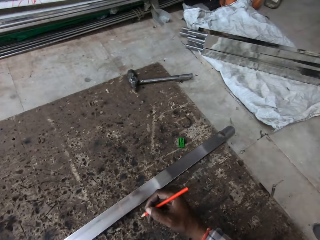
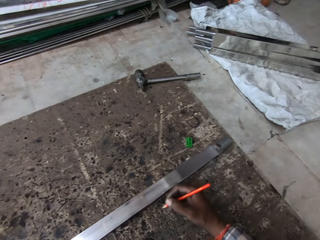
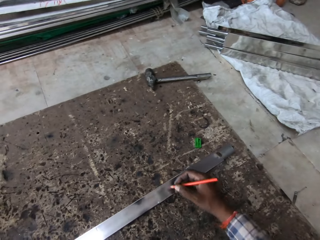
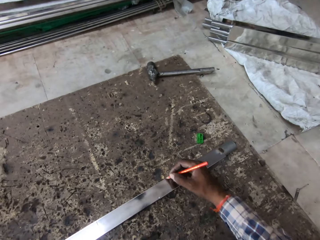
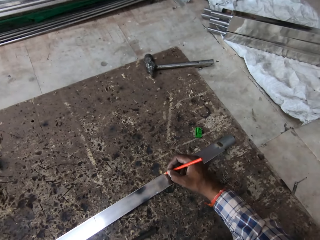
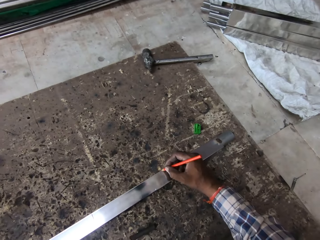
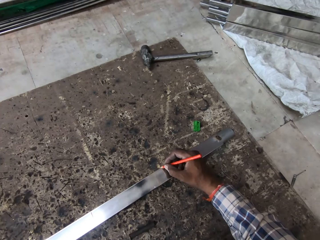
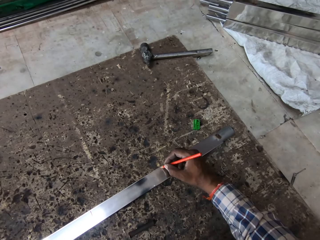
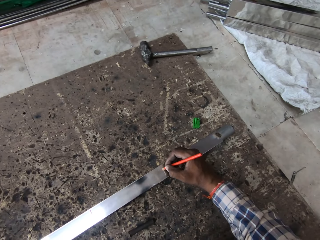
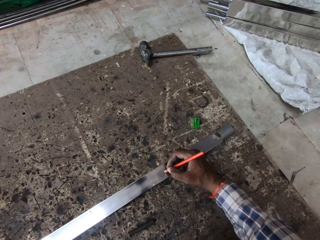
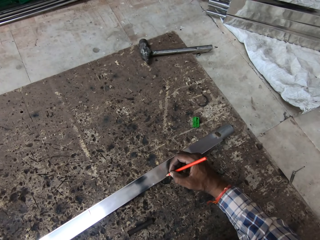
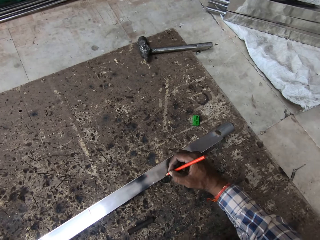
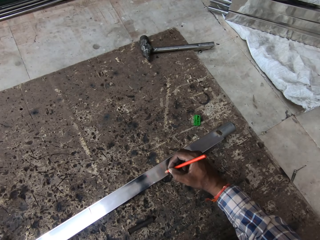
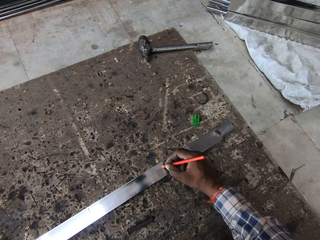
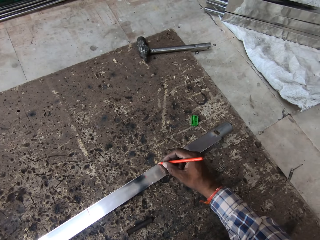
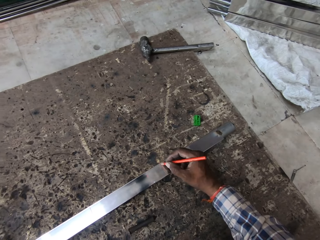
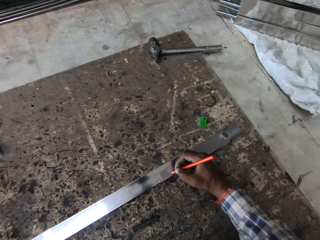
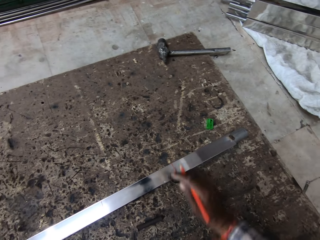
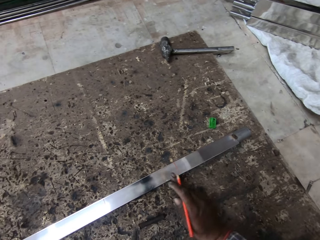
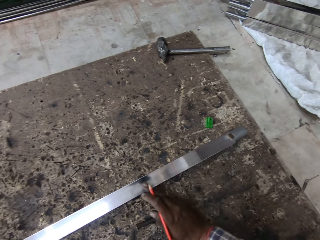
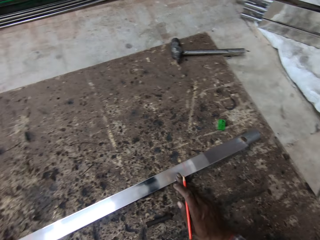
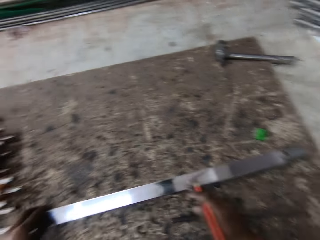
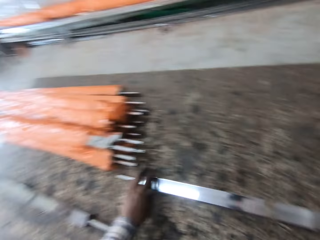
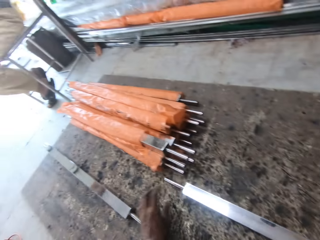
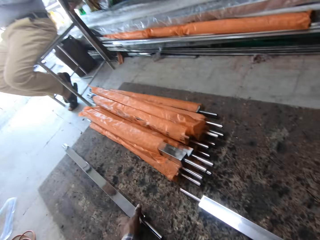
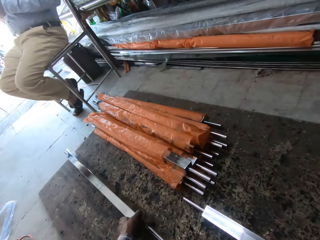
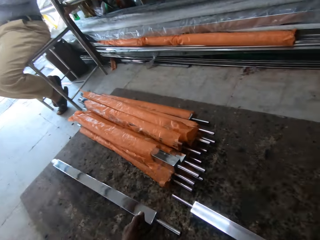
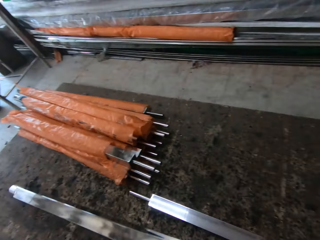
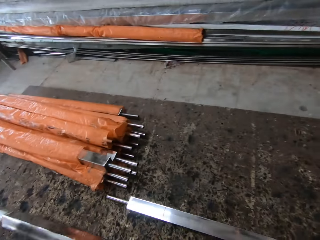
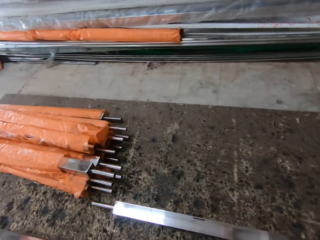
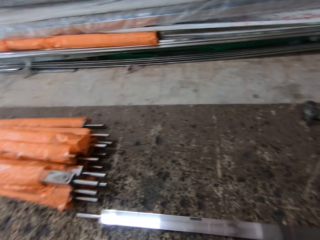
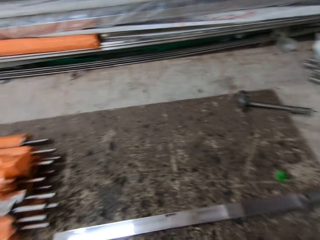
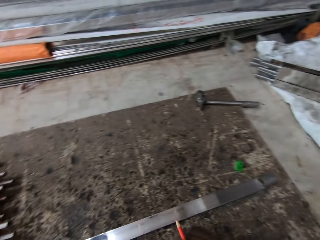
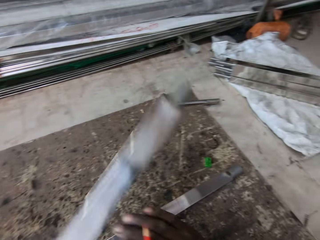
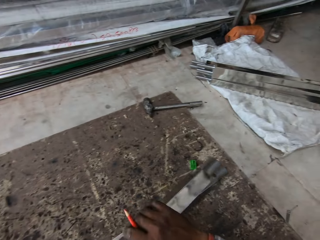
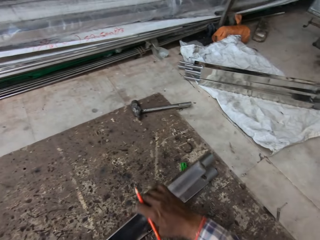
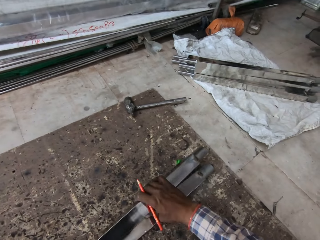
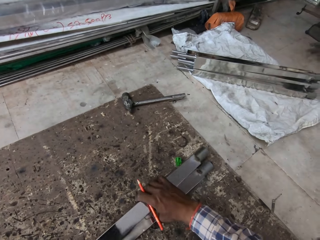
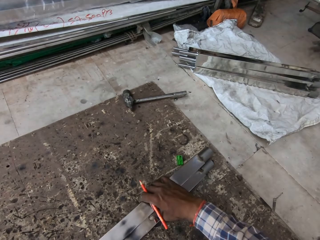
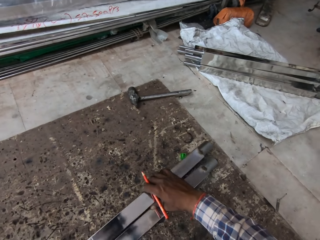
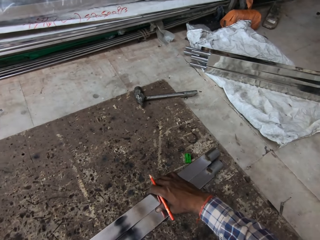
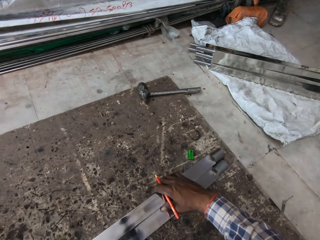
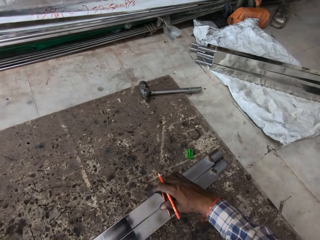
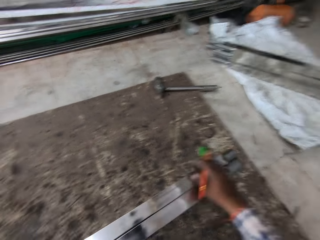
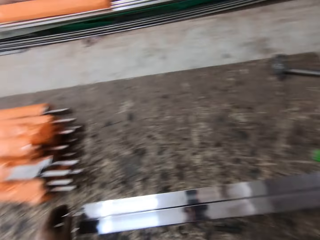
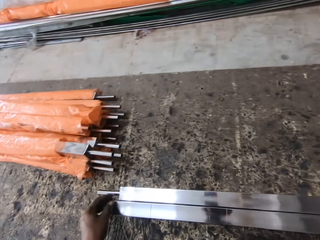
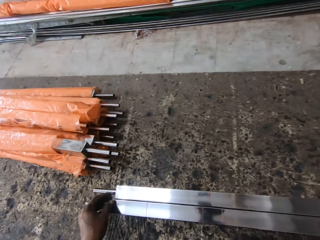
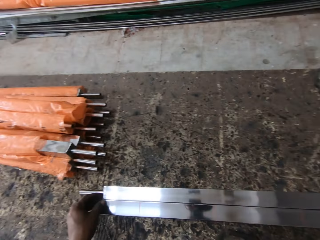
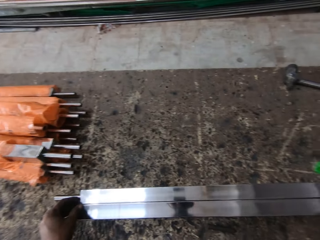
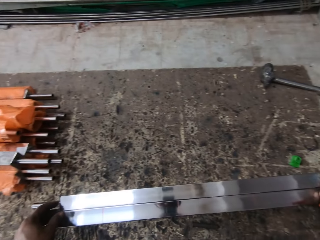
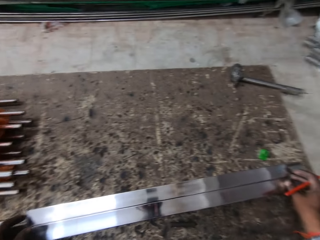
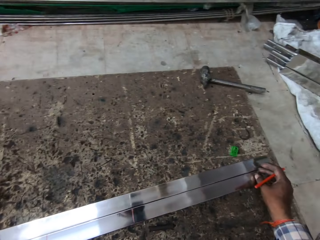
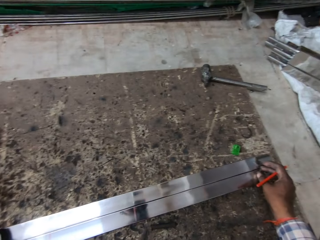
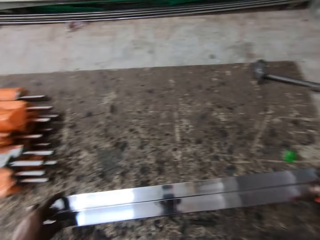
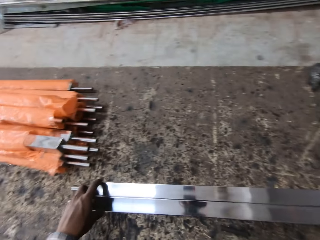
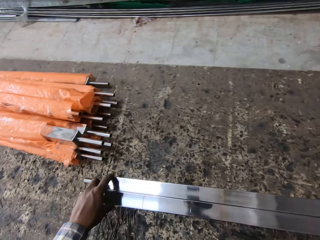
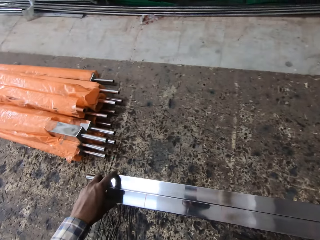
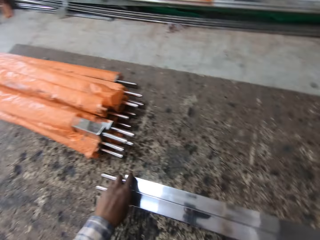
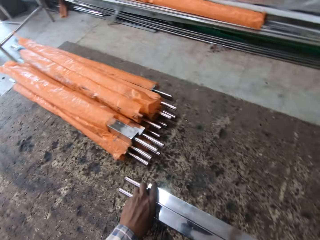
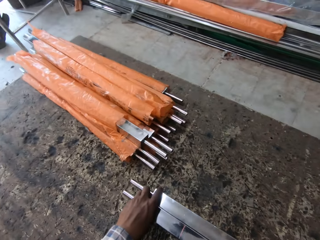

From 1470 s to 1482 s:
The camera wearer moves a metal on the floor. They draw a line on the metal. They rub the metal with a finger. They pick up the metal on the floor. They place the metal close to another on the floor. They measure the metal.

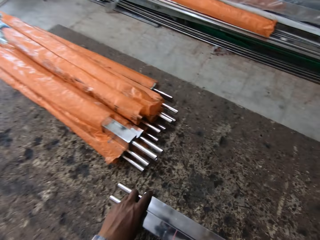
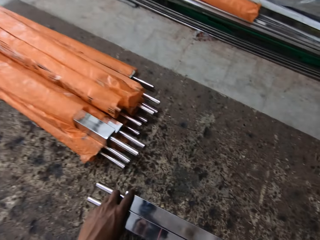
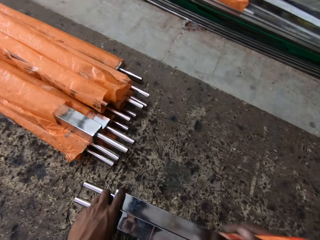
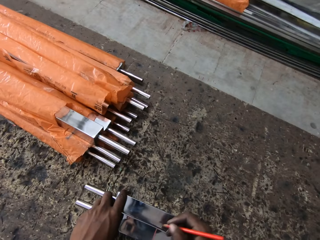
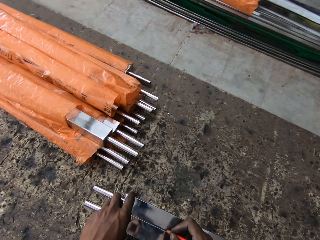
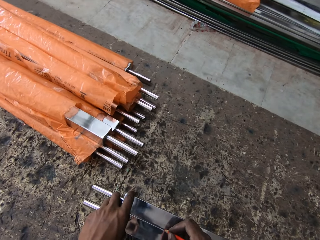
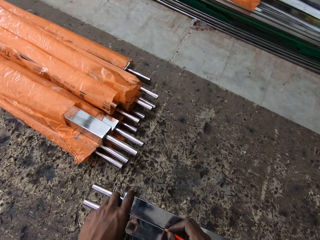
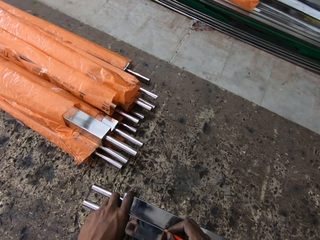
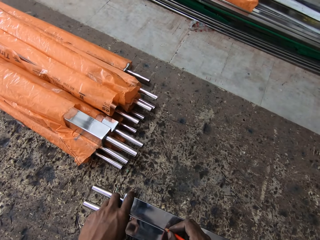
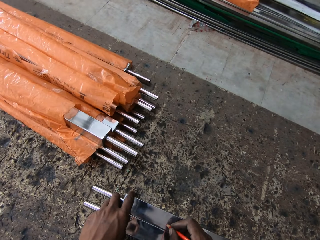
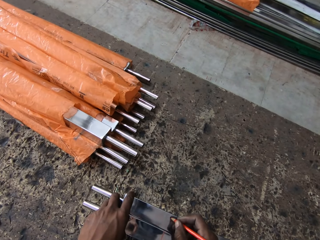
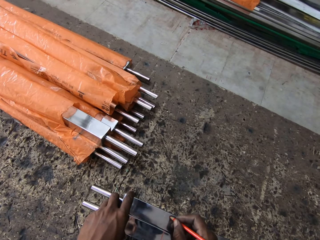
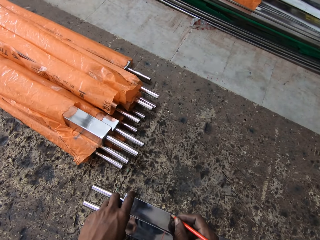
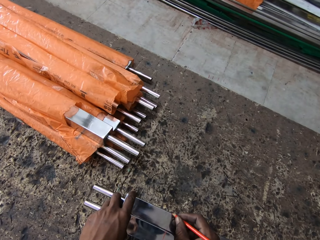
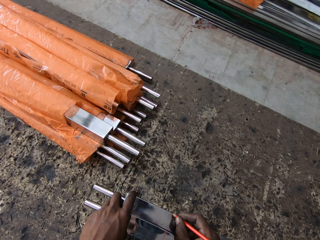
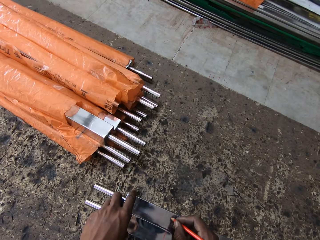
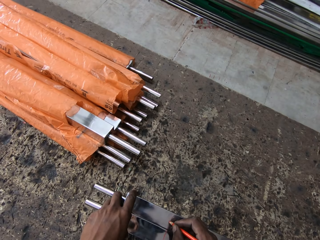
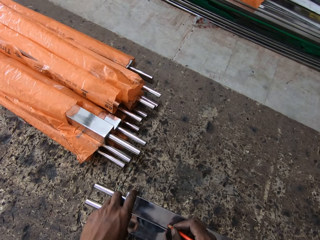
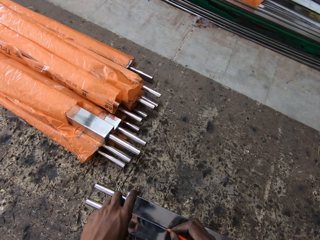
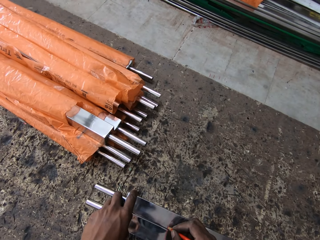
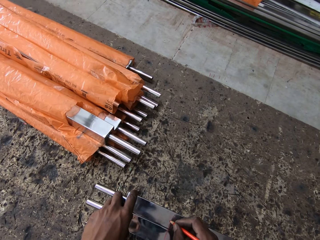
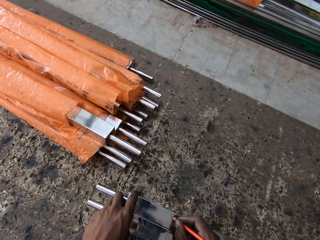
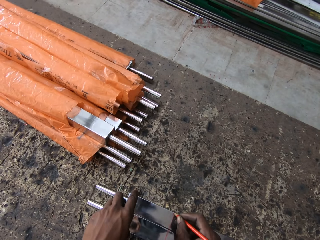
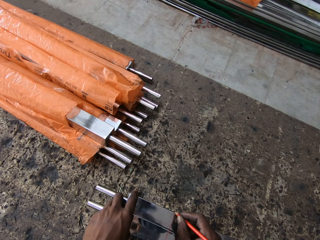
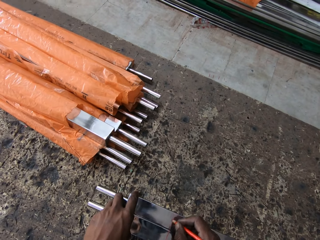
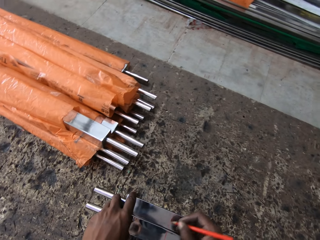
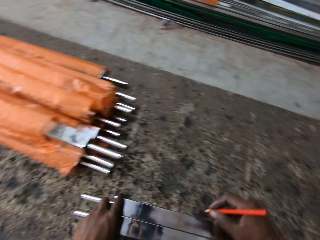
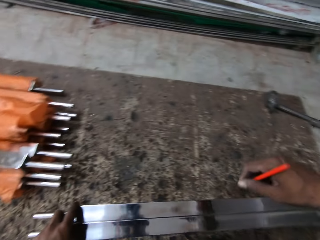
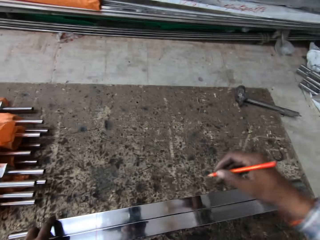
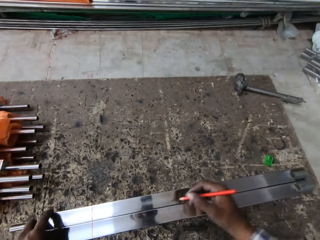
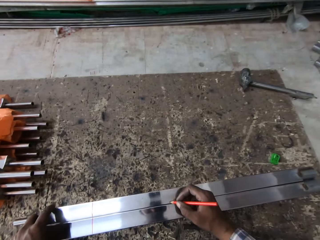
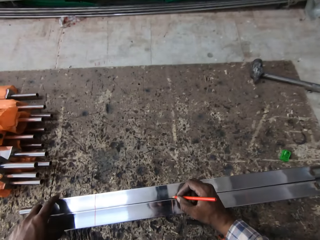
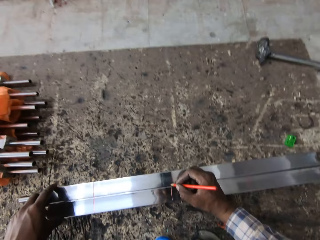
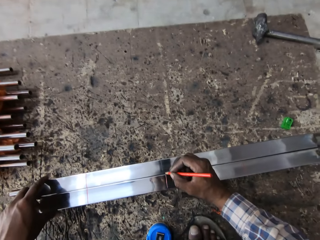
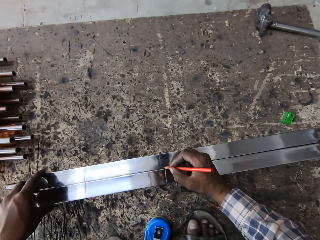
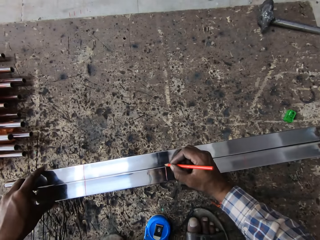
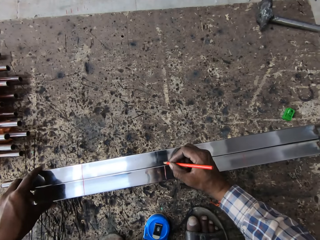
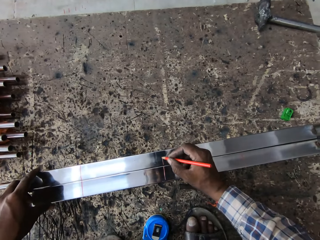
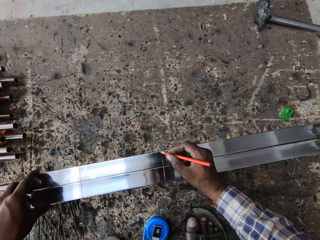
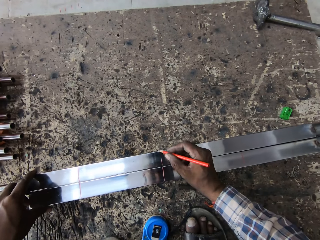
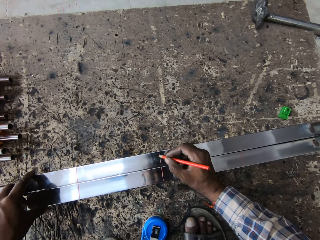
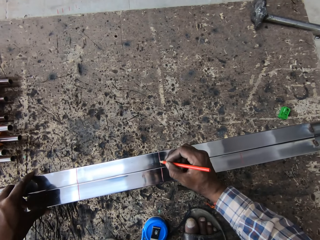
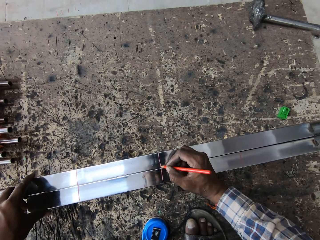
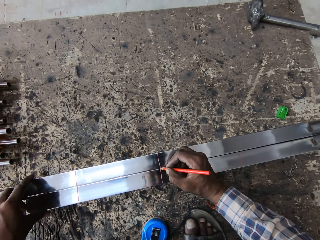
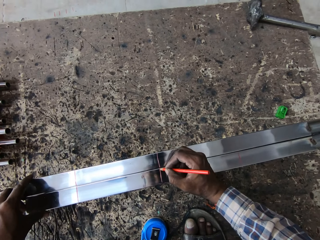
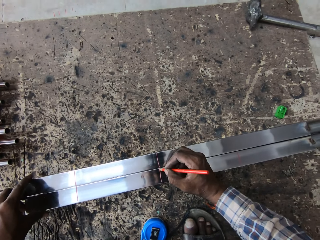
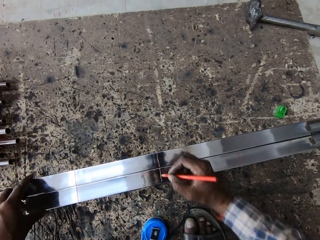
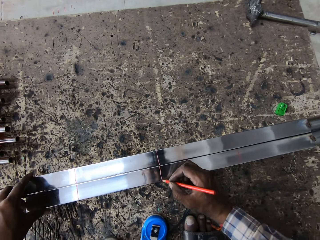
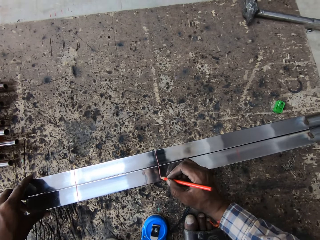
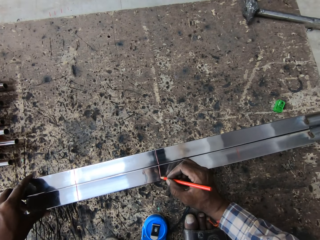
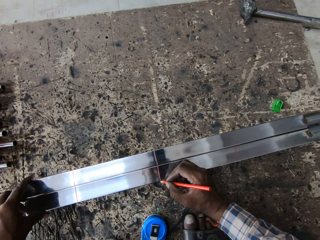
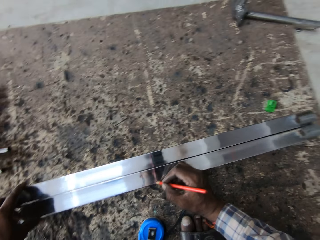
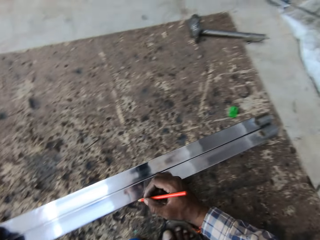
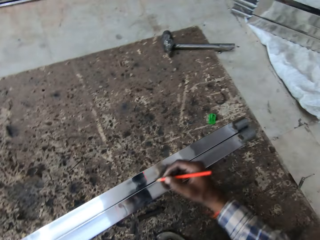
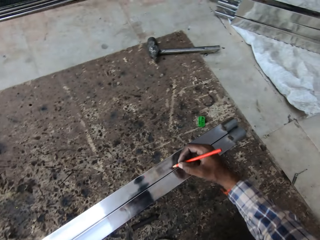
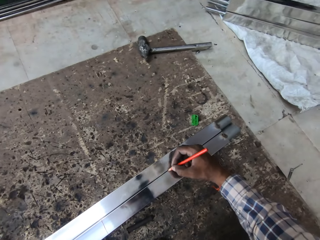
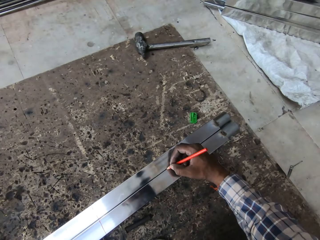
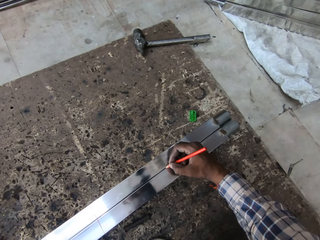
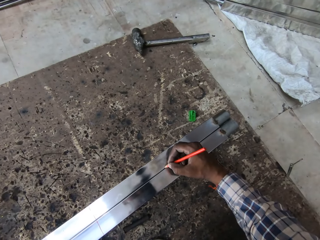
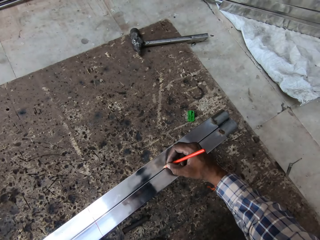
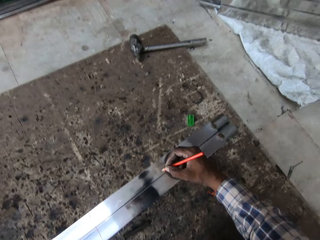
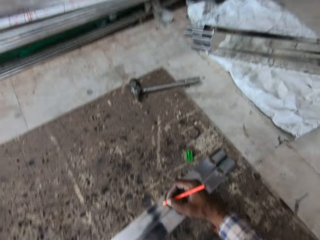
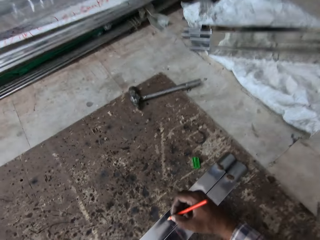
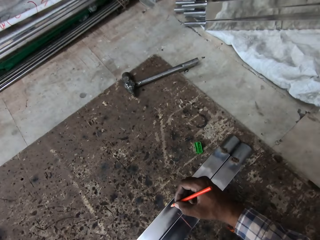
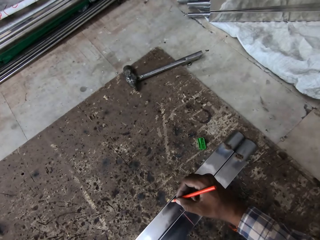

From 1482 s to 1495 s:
The camera wearer draws a line on the metal with a pencil. They draw a line on the metal repeatedly.
